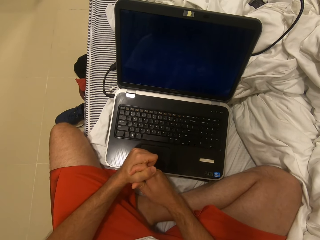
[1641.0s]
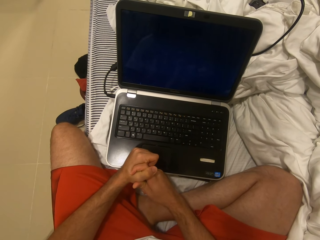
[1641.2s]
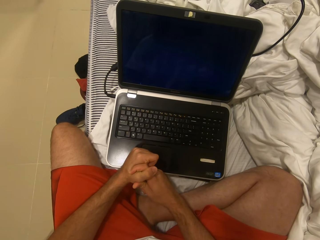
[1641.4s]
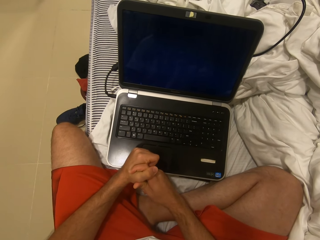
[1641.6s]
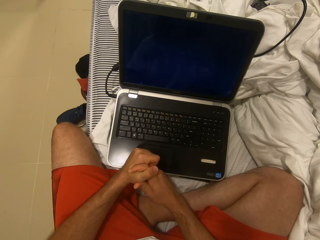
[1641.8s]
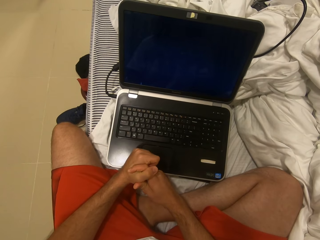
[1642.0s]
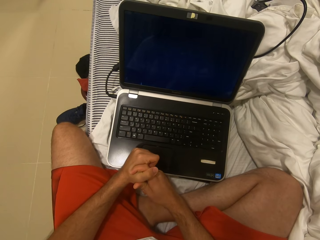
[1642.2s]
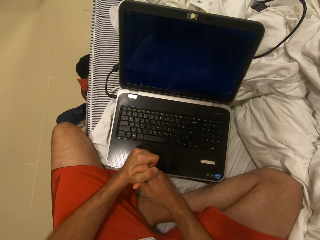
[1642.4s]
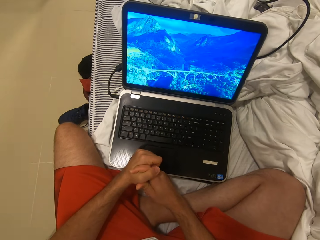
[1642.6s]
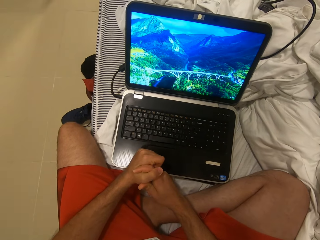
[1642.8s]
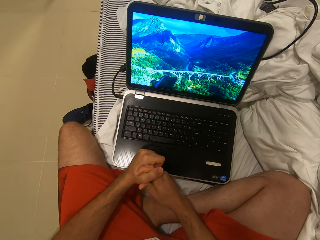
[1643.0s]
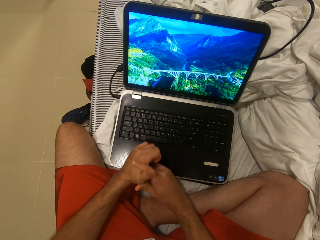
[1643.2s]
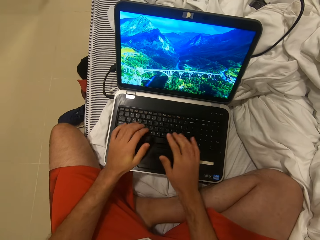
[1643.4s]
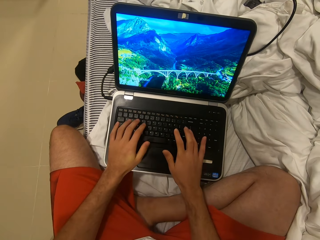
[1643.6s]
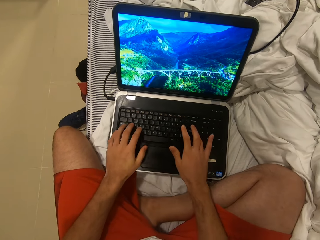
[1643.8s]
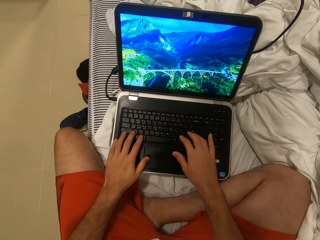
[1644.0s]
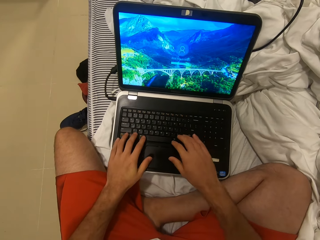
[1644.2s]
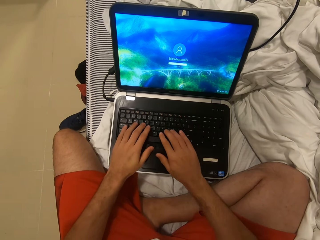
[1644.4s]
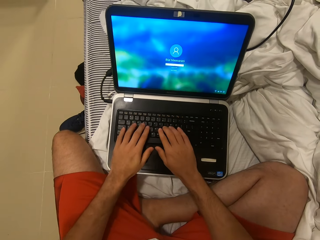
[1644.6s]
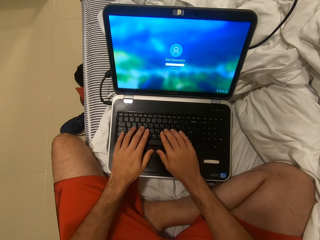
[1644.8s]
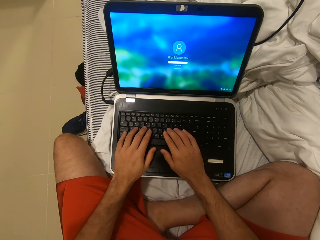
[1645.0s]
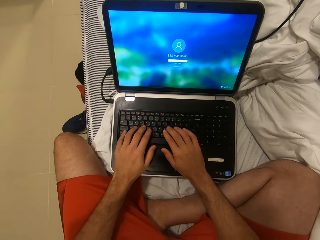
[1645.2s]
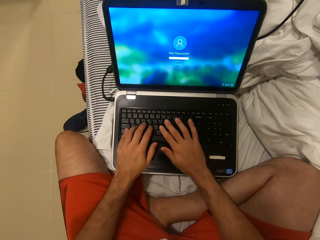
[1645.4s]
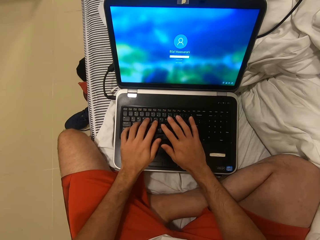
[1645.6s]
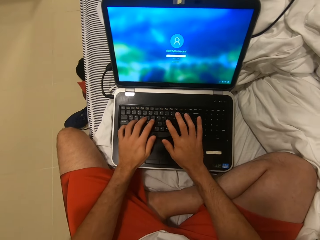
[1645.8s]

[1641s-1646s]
The camera wearer types on the laptop keyboard. They operate the laptop.

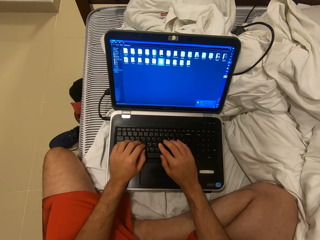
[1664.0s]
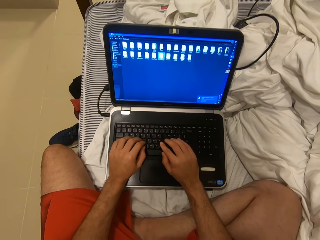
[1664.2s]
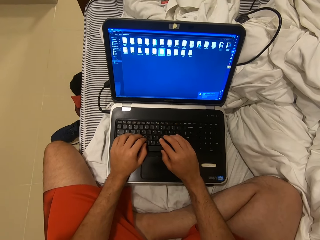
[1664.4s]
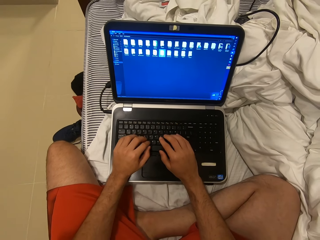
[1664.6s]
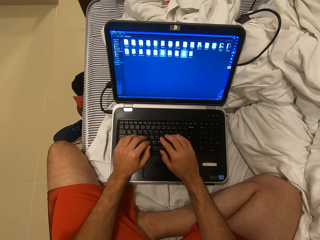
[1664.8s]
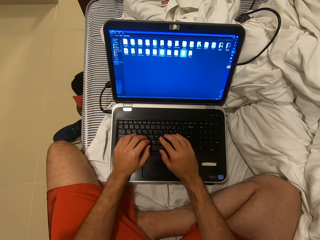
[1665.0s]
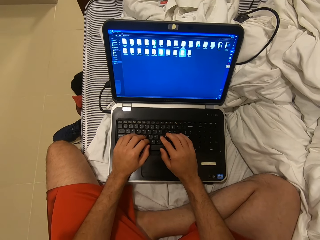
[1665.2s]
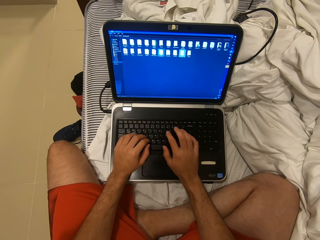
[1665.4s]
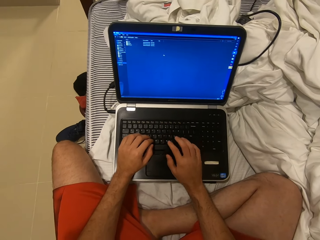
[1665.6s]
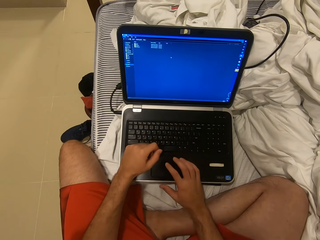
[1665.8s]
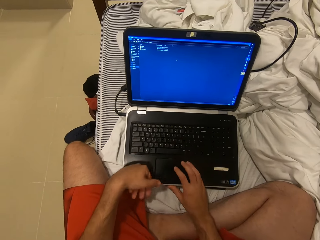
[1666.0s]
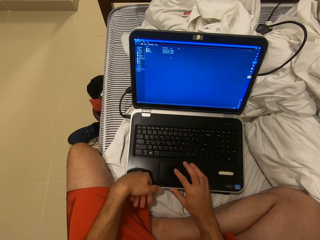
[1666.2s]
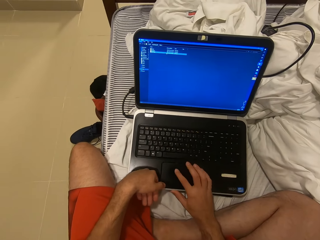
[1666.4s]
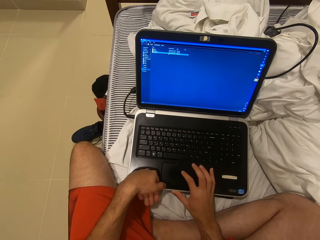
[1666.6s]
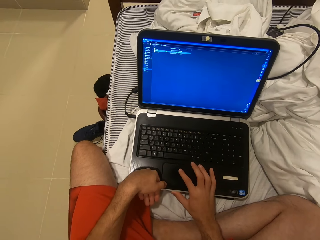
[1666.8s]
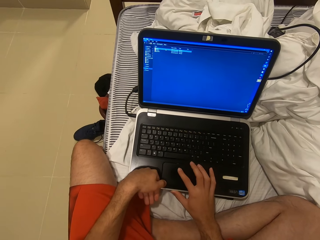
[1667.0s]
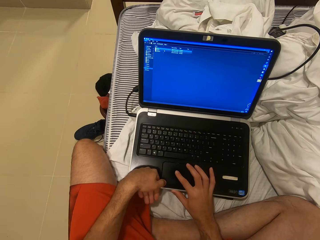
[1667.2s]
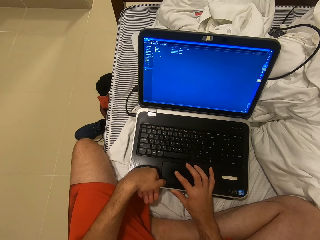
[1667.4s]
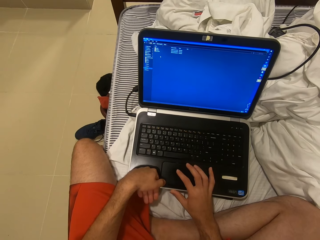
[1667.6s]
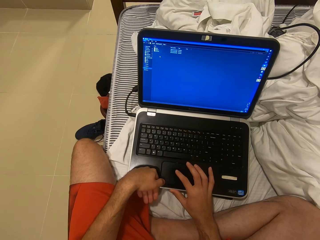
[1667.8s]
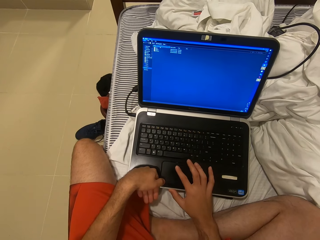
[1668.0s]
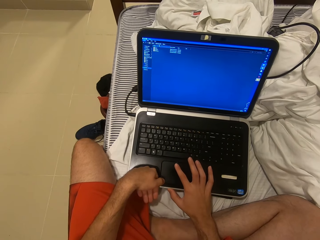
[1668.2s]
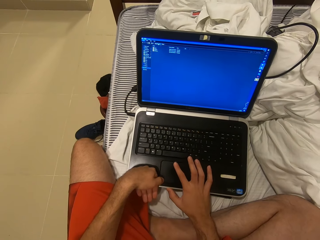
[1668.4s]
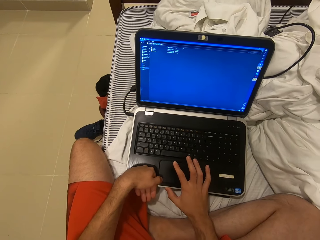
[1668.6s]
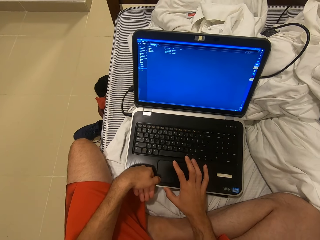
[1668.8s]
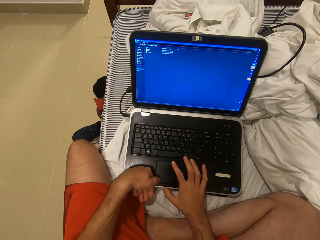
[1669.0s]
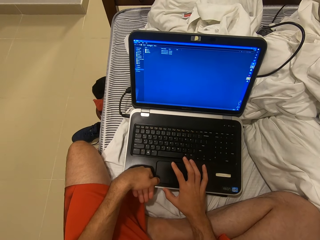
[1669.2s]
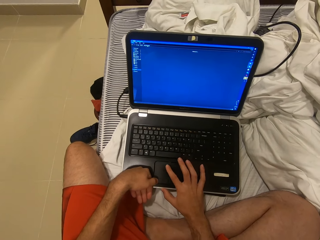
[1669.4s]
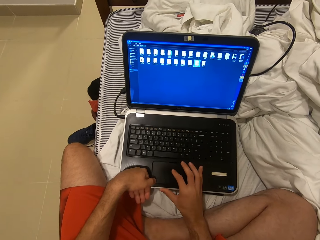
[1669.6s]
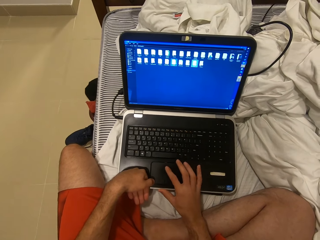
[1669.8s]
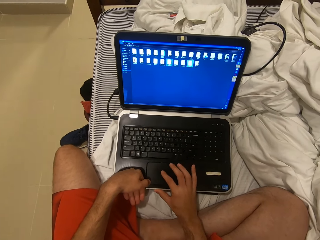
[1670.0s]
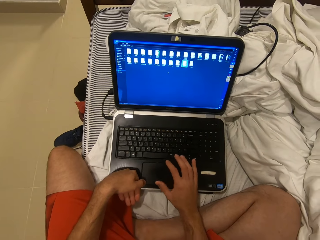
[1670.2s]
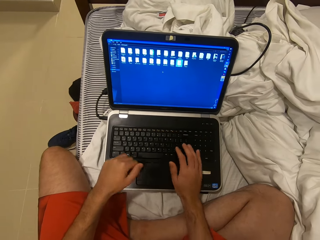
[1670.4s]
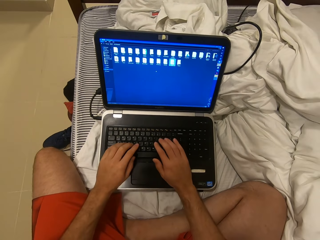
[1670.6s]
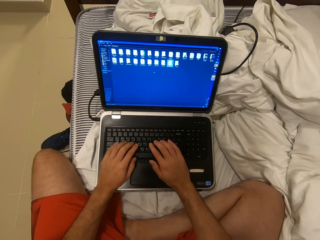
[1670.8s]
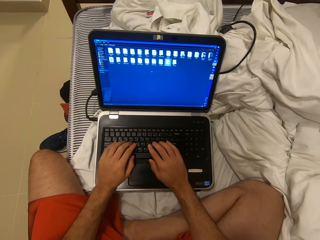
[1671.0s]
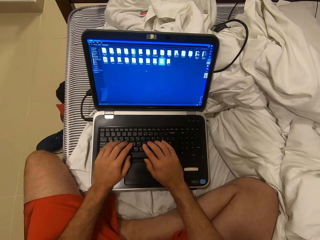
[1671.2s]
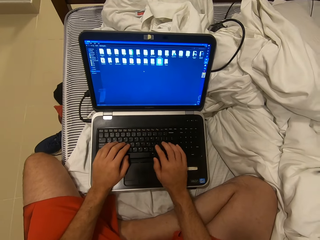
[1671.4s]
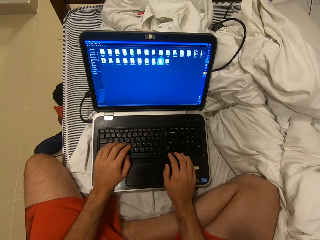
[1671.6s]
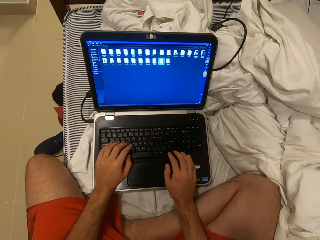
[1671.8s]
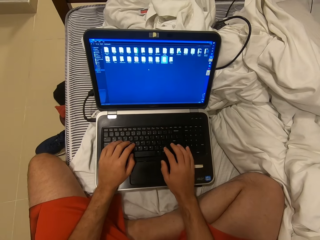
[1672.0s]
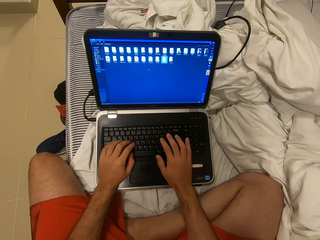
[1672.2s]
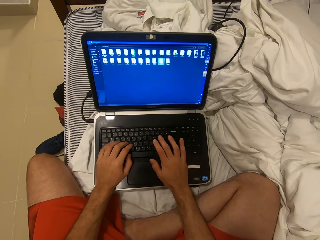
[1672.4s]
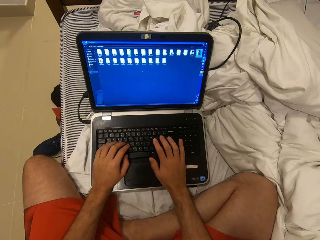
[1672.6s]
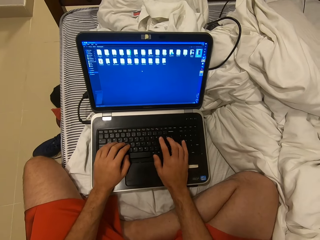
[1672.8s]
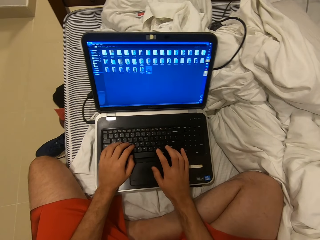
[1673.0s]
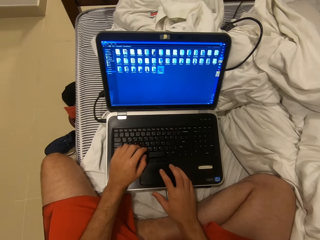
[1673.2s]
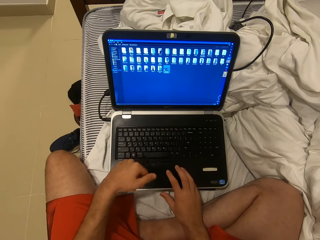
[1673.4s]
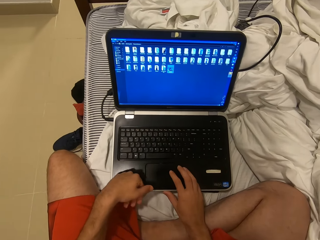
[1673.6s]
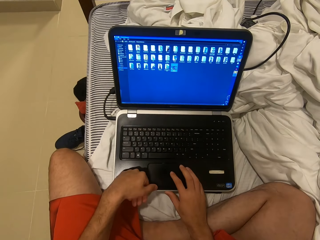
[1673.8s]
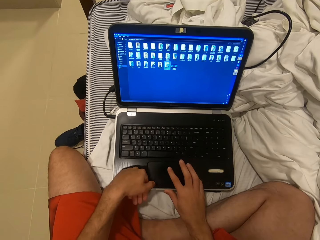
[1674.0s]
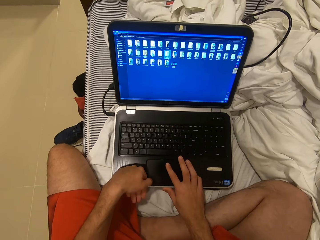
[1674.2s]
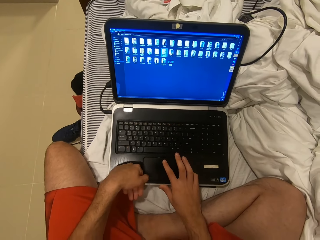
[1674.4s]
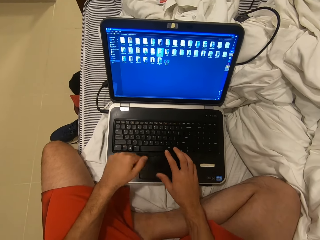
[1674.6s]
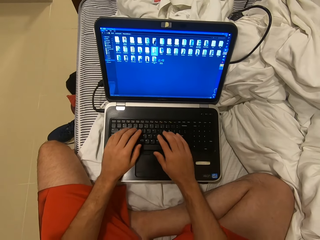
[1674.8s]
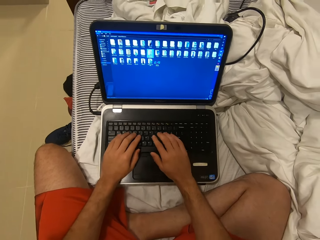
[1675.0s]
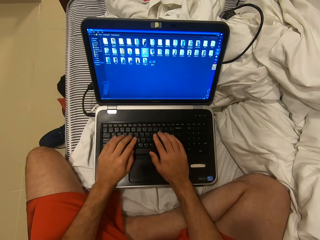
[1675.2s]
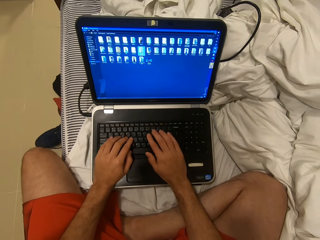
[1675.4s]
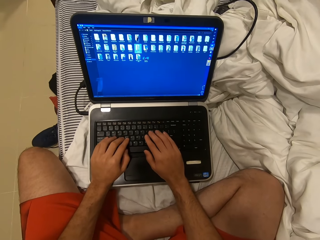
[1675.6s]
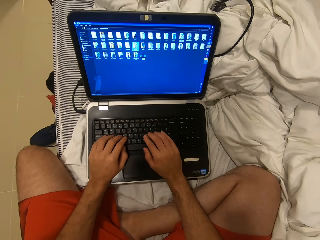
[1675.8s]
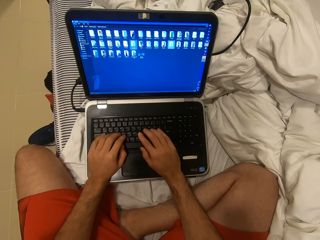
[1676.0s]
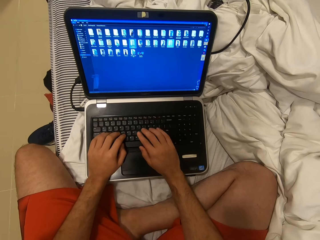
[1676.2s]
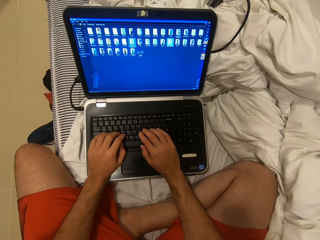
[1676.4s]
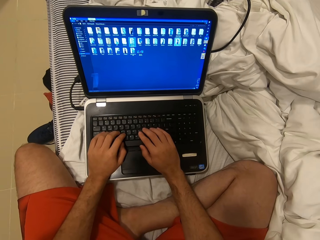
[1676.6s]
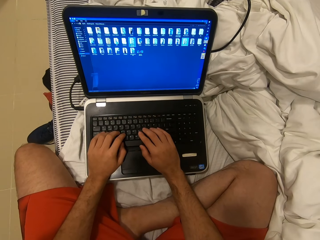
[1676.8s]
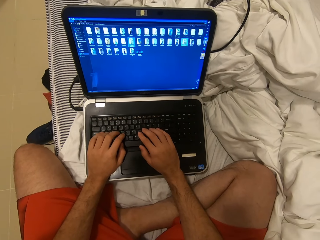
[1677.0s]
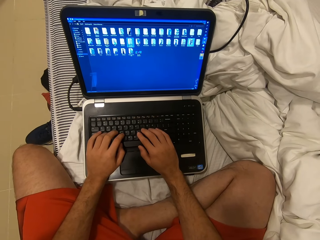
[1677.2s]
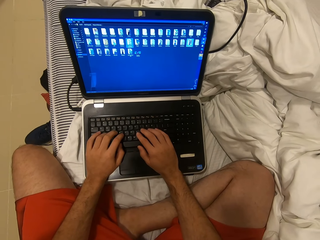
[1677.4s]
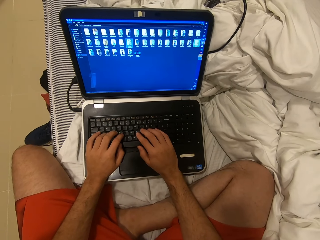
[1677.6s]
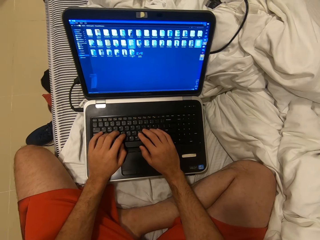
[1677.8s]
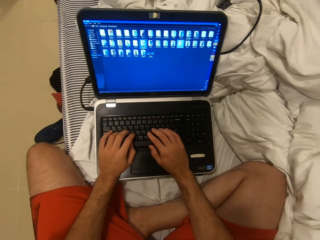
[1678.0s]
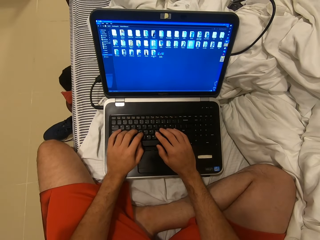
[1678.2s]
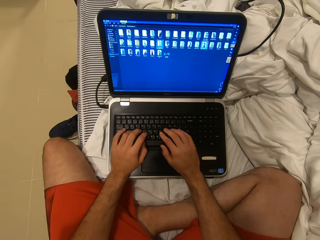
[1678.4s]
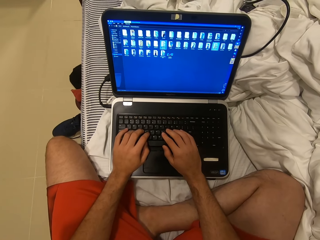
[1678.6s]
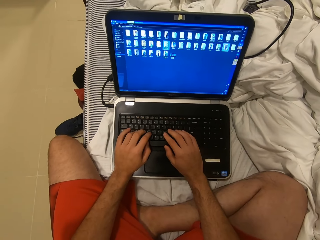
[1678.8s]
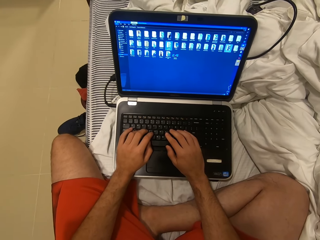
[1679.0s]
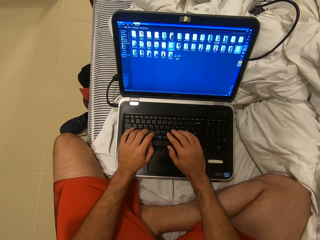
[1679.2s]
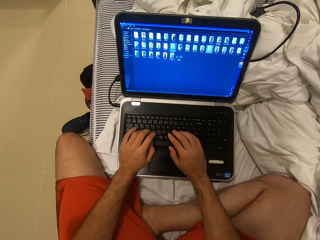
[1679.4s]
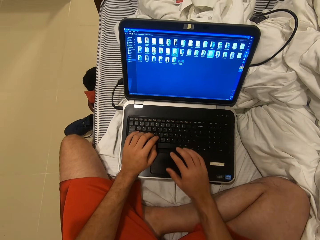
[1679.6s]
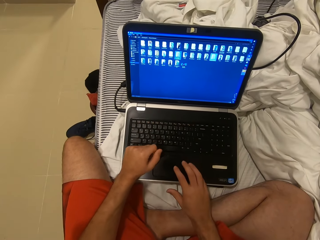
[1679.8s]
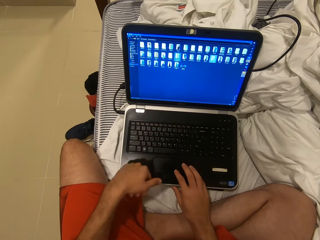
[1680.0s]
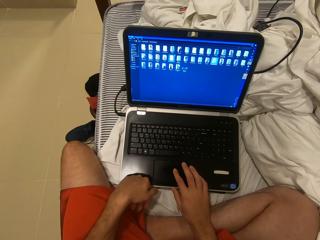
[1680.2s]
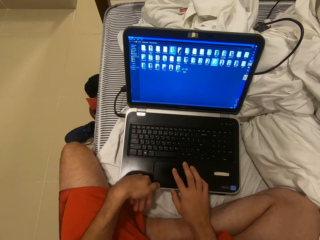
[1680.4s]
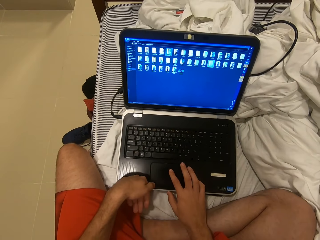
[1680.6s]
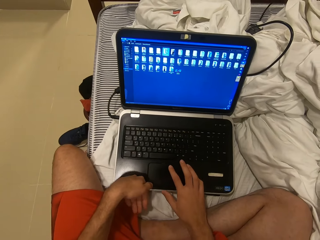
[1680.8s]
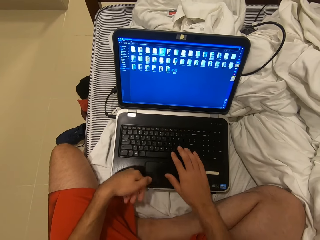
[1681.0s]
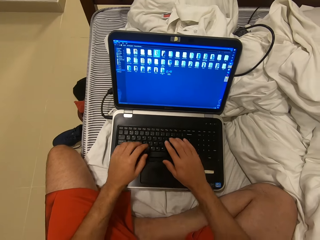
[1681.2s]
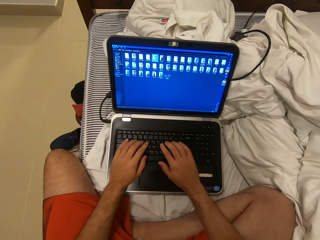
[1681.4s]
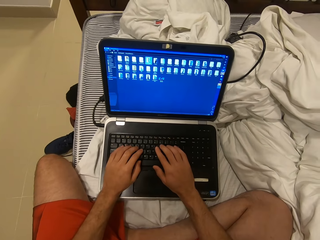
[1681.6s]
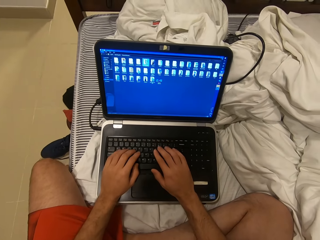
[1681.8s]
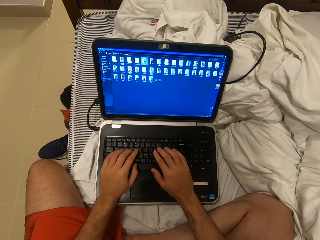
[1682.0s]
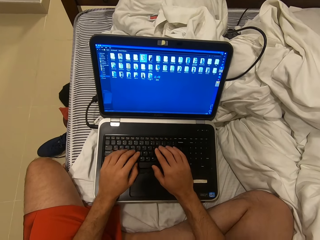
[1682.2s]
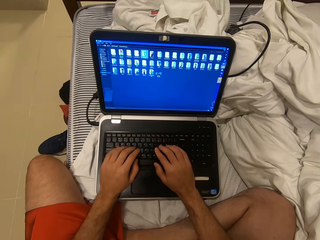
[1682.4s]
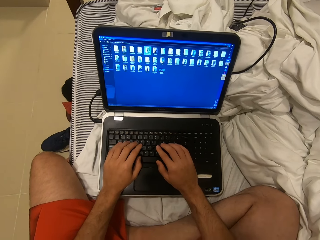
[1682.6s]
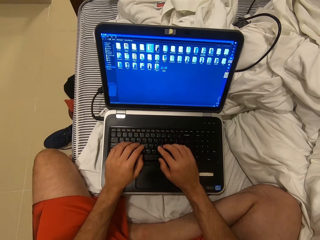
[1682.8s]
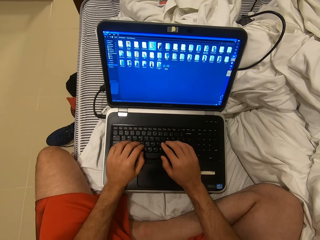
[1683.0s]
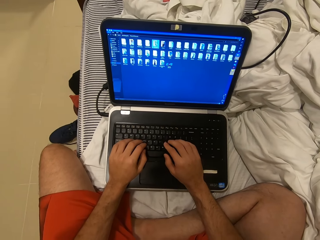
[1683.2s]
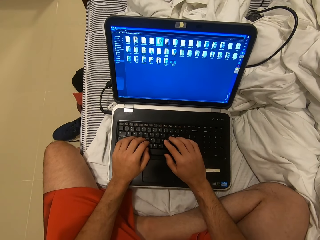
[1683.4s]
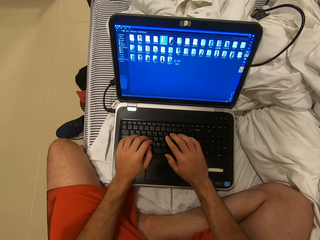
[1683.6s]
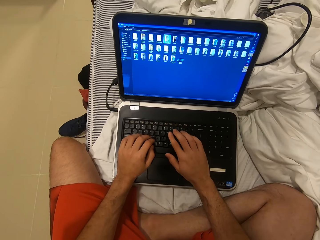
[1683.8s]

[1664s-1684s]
The camera wearer scrolls on the laptop. They type on the laptop keyboard. They click on the laptop button. They type on the keyboard. They scroll on the laptop. They type on the keyboard.
